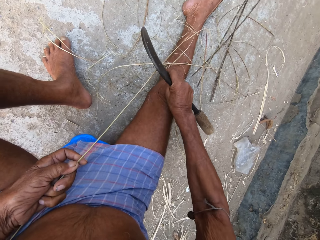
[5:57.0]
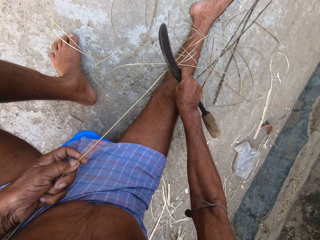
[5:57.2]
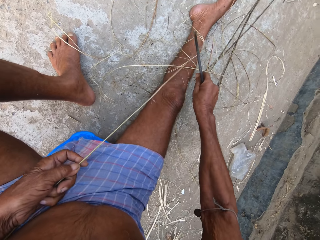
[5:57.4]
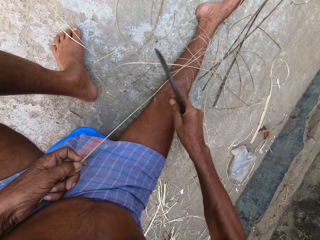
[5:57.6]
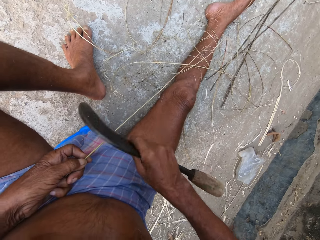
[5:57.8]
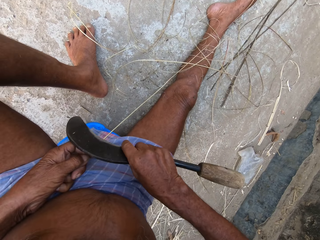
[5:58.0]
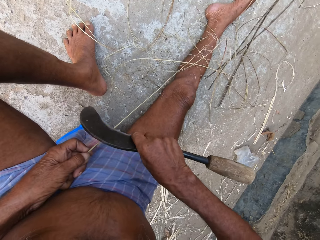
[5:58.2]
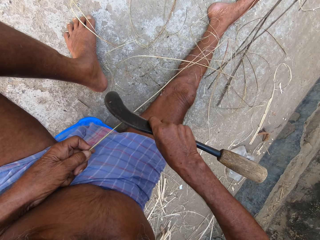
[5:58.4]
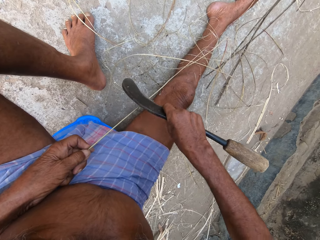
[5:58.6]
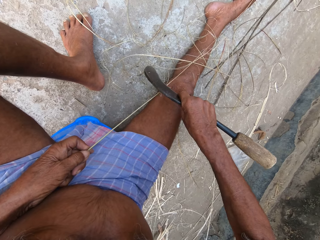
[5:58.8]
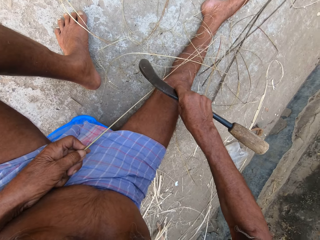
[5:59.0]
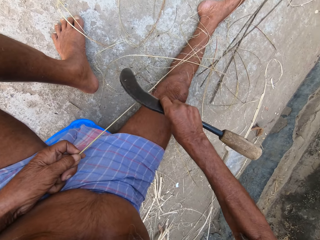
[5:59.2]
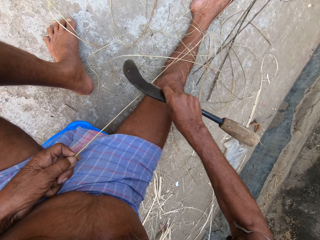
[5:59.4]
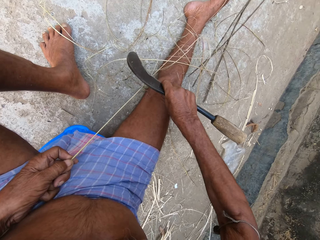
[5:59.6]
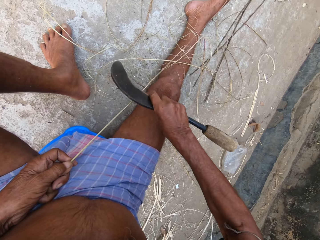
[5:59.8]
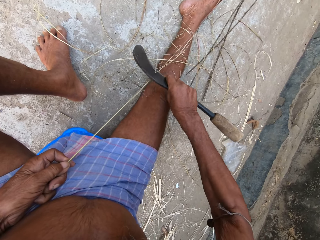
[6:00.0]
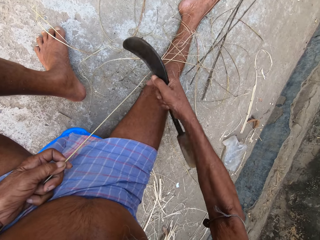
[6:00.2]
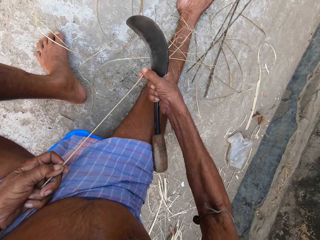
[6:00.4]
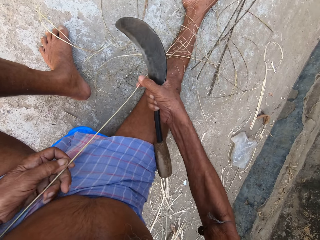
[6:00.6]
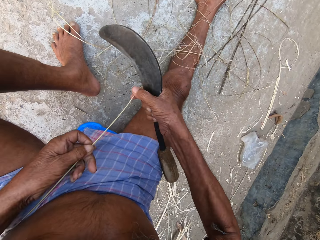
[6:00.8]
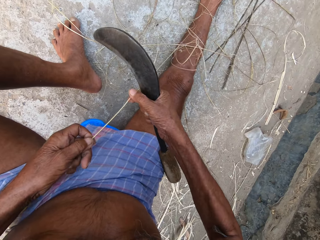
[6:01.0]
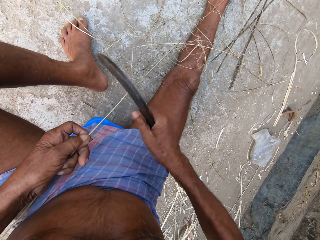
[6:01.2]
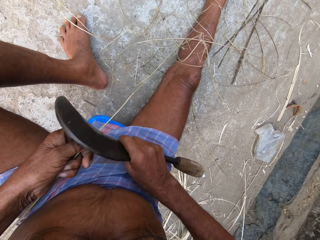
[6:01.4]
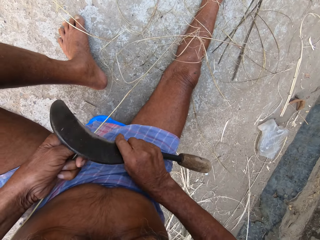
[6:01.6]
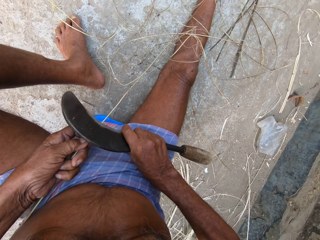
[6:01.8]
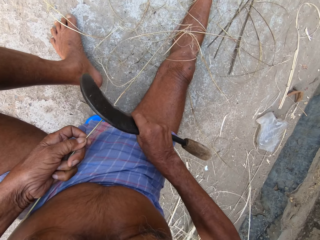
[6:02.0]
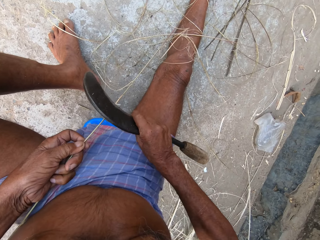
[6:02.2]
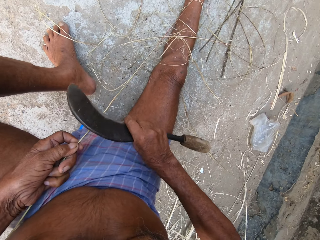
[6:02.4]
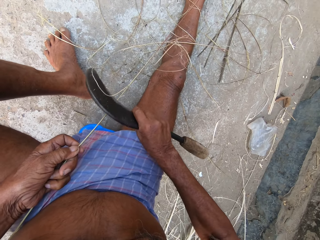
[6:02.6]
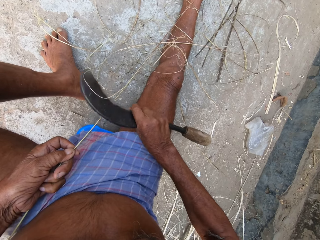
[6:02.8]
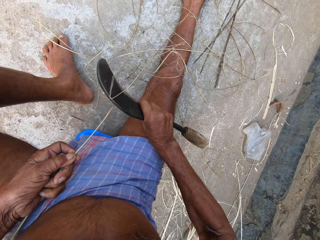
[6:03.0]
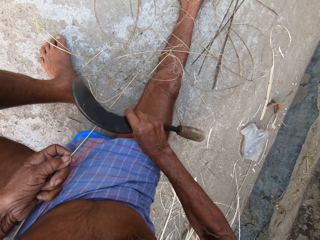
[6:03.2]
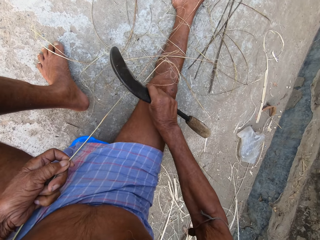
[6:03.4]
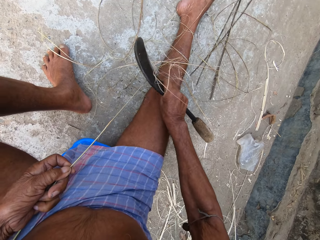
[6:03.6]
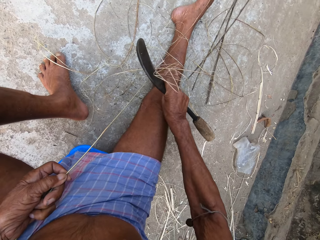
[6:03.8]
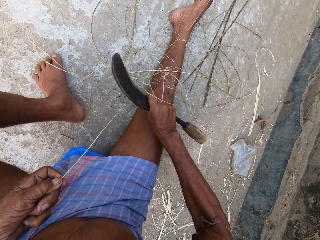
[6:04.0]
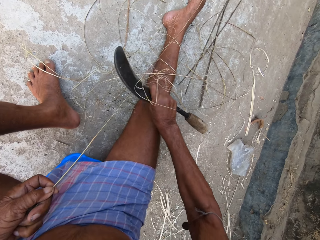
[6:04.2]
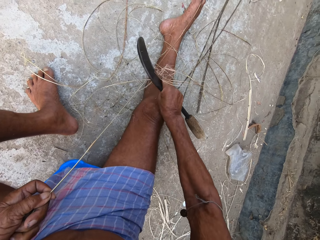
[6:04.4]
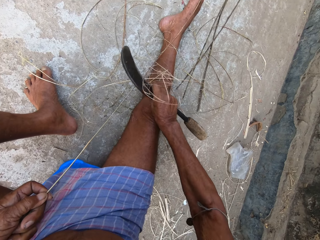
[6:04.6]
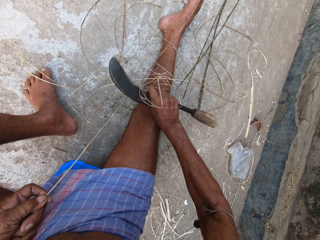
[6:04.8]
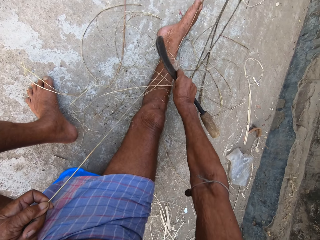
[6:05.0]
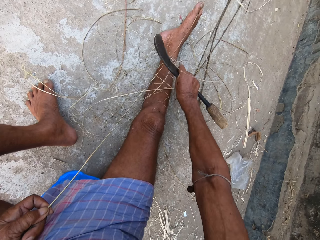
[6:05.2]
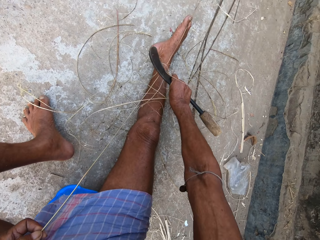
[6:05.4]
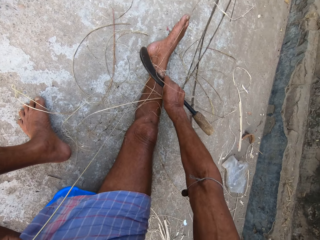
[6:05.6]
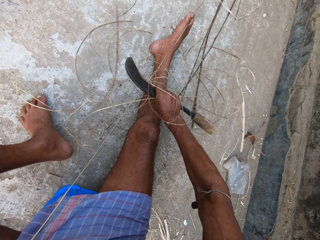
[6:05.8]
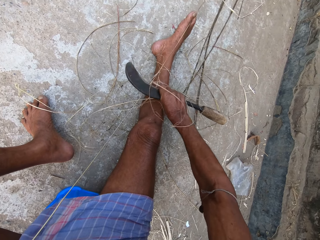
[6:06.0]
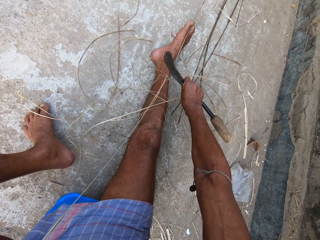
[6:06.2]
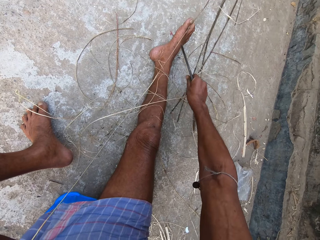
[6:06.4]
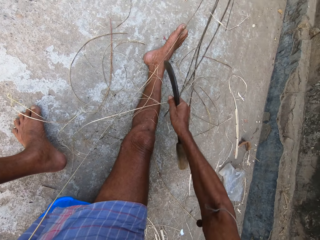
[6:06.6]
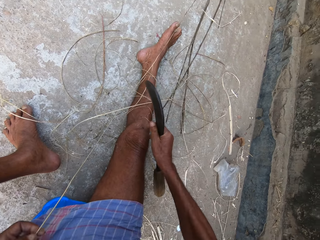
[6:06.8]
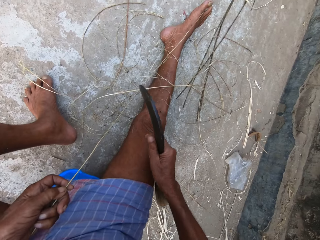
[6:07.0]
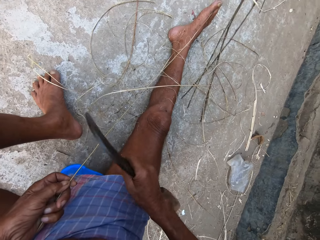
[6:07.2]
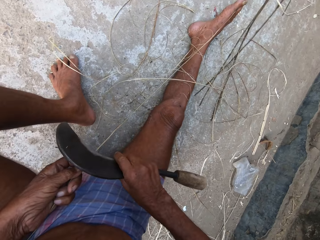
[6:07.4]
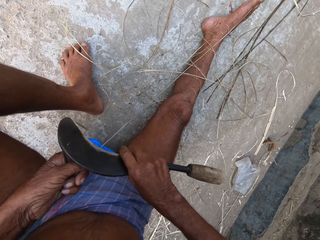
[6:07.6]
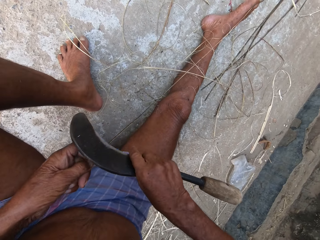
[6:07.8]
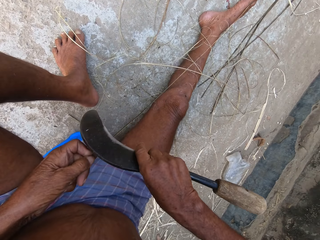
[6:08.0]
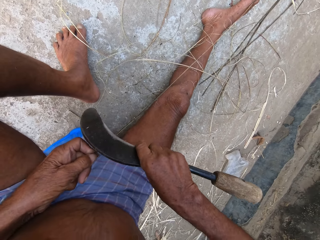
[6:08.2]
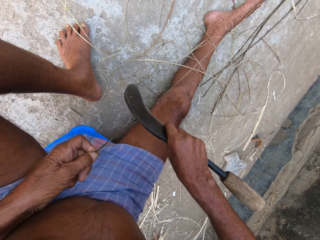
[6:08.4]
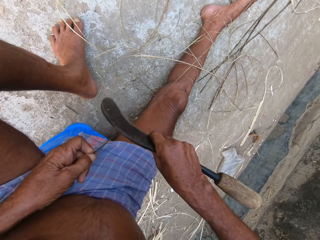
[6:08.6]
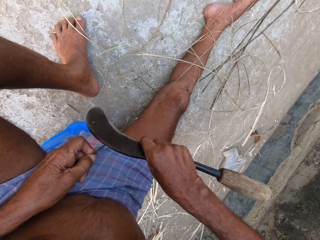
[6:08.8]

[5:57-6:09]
The camera wearer pulls sisal. They rip the sisal.

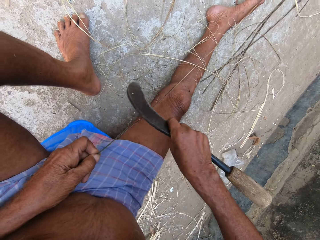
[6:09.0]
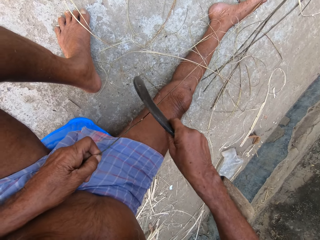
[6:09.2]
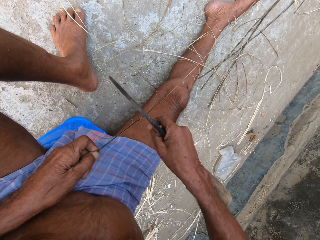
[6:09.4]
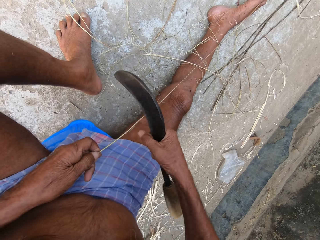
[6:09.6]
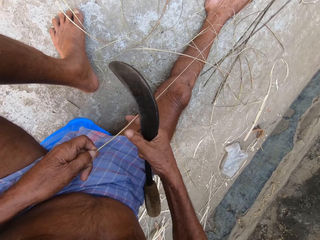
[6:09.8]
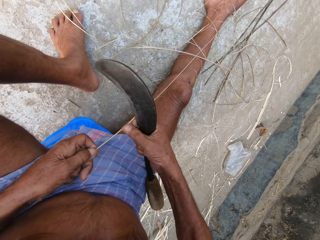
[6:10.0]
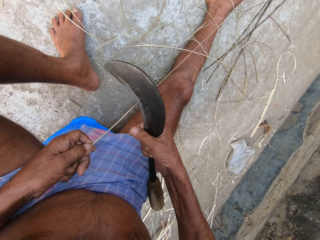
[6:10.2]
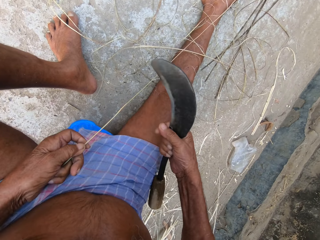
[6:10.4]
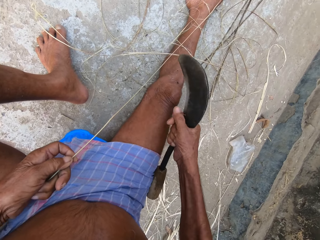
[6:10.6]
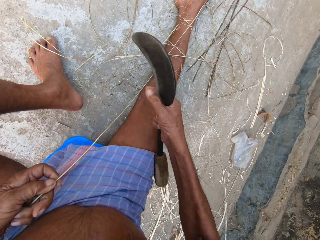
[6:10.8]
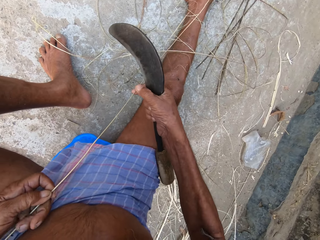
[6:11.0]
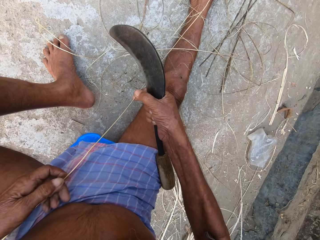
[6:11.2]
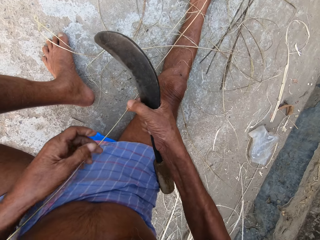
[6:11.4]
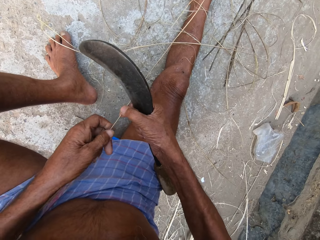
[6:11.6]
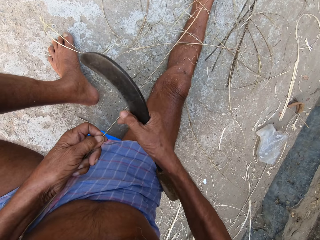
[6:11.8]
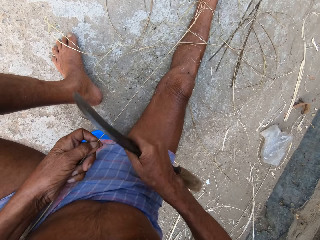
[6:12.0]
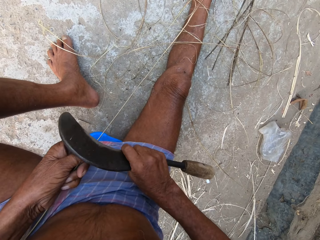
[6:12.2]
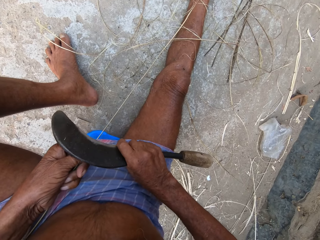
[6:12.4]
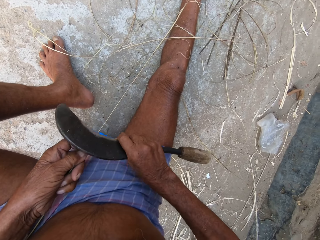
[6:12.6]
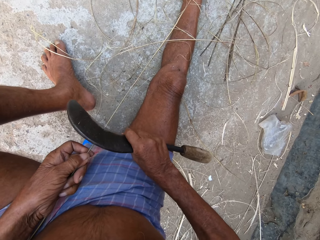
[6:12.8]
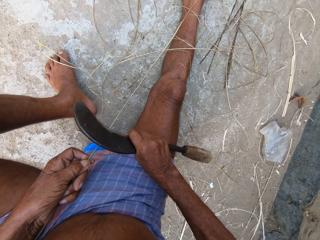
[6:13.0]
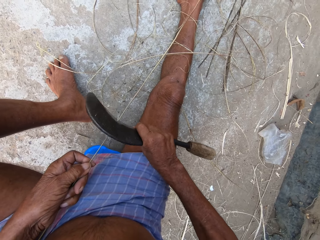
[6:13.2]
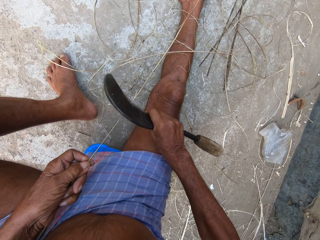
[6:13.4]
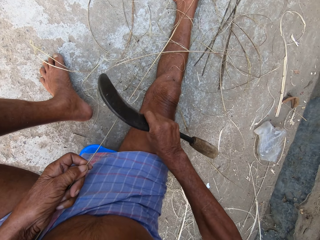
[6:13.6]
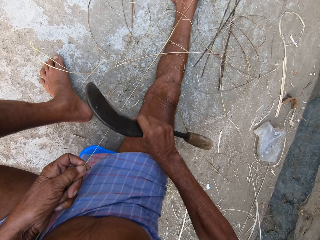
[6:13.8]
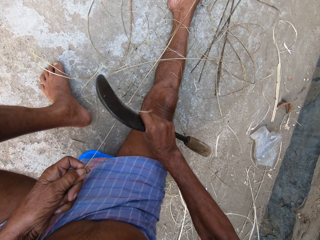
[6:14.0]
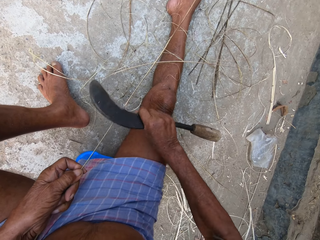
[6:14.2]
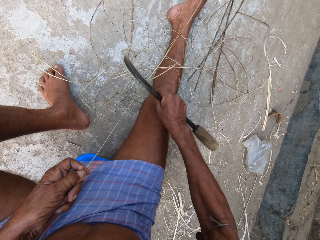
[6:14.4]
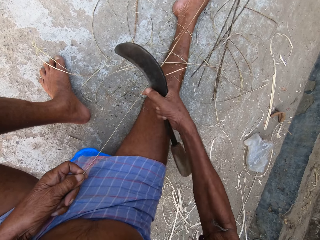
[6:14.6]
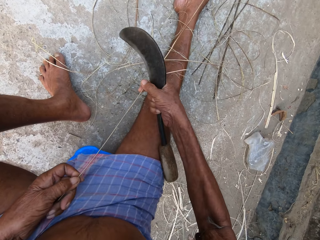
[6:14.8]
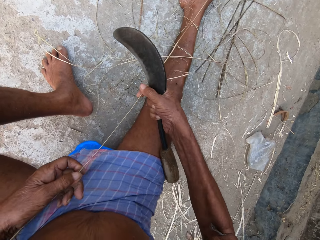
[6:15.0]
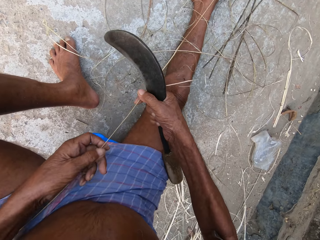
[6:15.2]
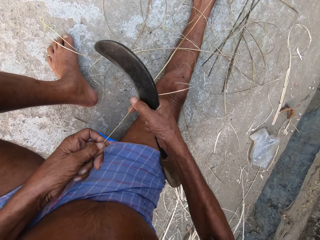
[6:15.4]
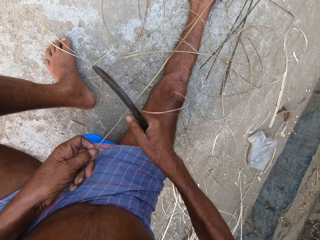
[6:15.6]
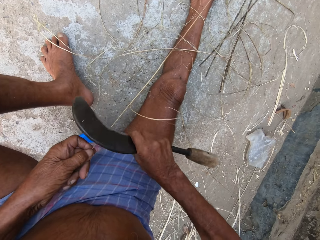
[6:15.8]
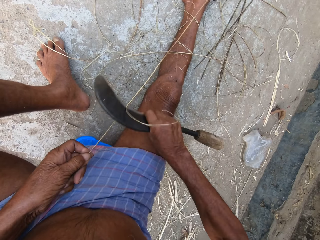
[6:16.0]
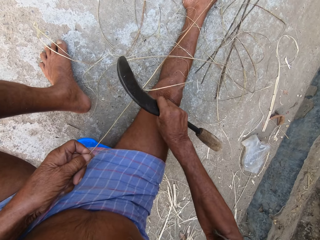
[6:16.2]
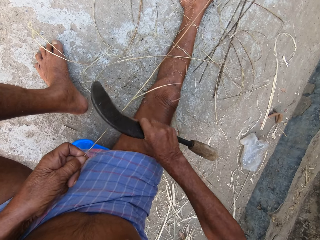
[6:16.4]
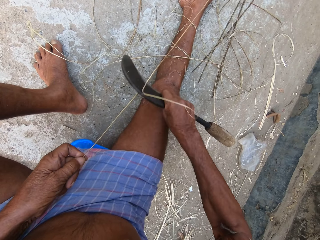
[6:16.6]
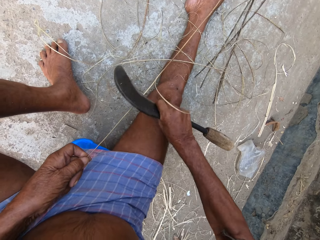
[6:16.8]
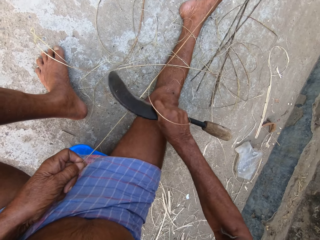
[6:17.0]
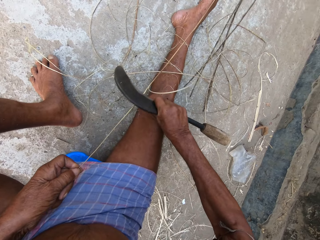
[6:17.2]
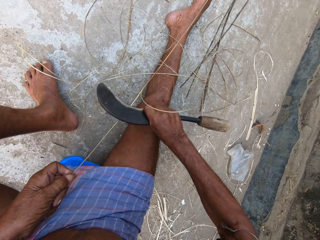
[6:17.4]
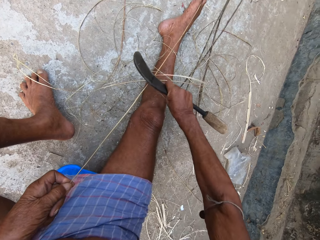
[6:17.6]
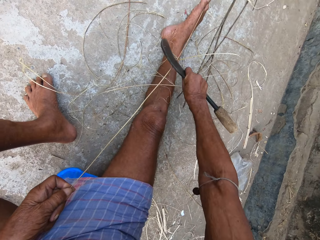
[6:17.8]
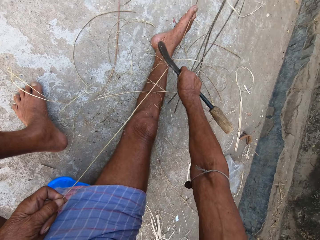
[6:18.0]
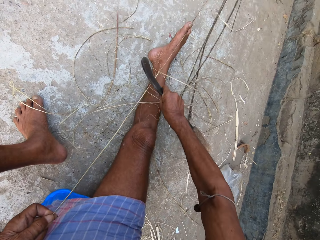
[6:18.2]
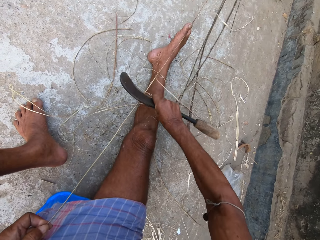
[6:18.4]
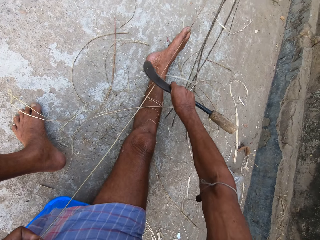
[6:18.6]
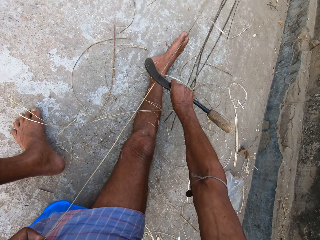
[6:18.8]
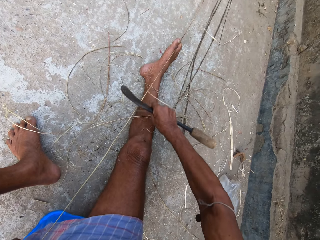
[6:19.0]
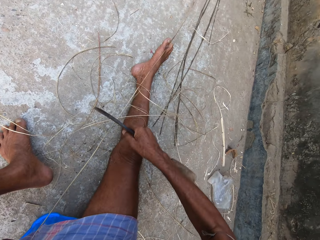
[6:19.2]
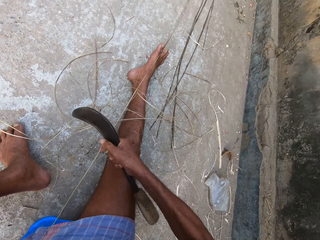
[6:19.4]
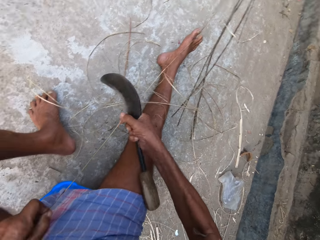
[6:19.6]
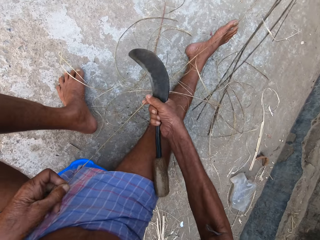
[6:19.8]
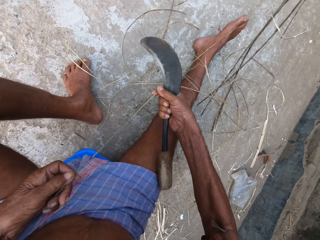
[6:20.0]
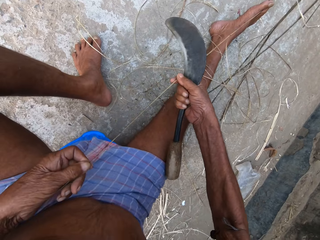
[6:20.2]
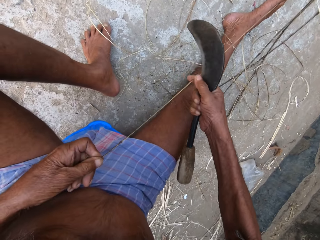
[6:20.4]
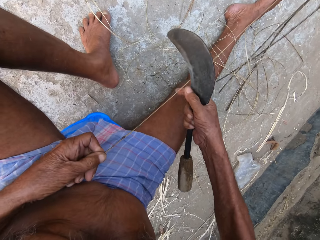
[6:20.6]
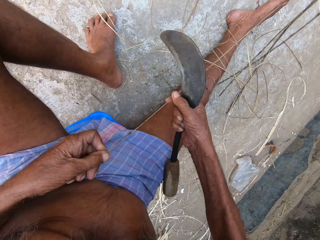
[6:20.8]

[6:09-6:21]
The camera wearer pulls sisal. They rip the sisal. They pull the sisal. They rip the sisal.
